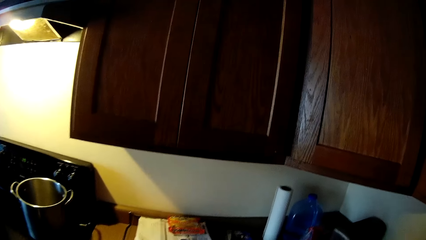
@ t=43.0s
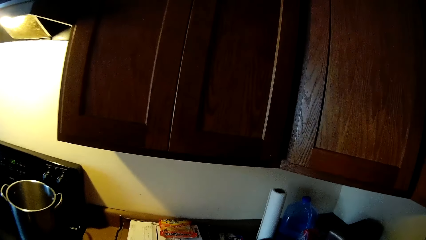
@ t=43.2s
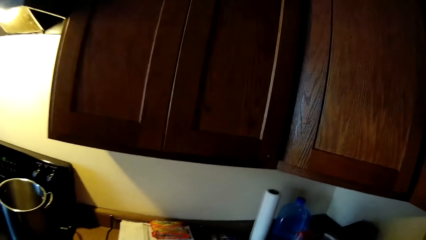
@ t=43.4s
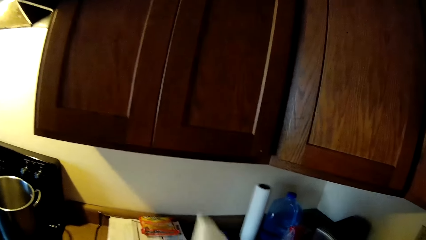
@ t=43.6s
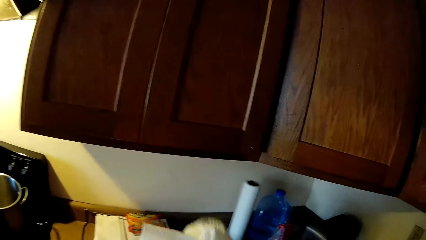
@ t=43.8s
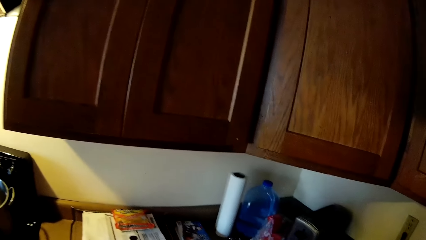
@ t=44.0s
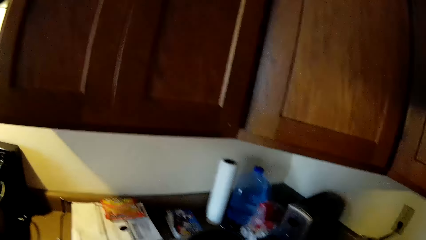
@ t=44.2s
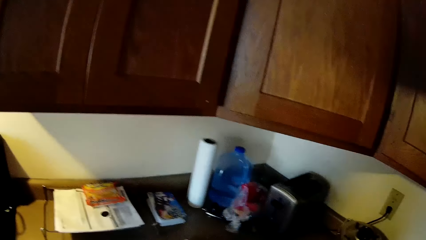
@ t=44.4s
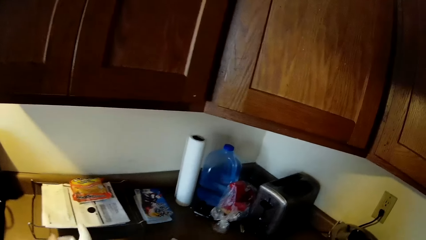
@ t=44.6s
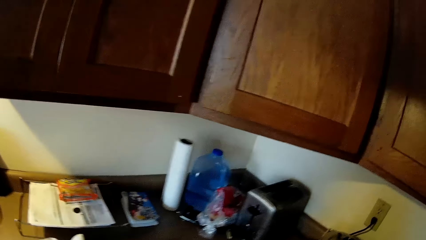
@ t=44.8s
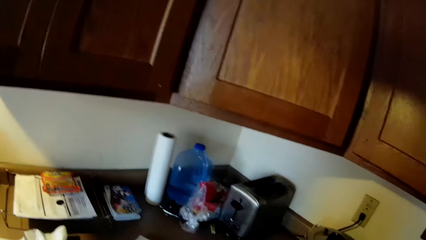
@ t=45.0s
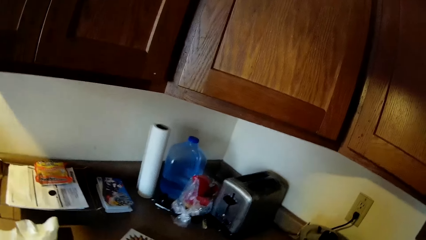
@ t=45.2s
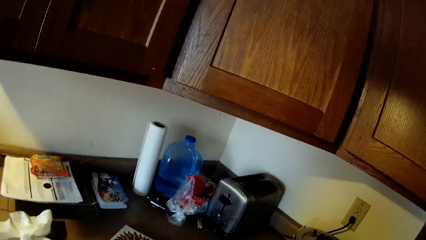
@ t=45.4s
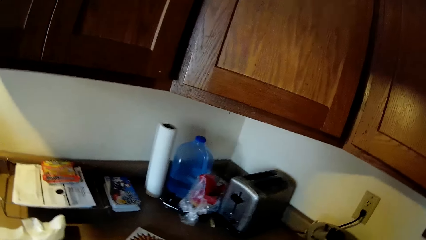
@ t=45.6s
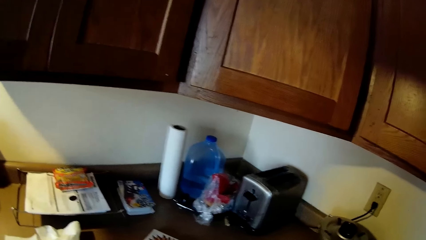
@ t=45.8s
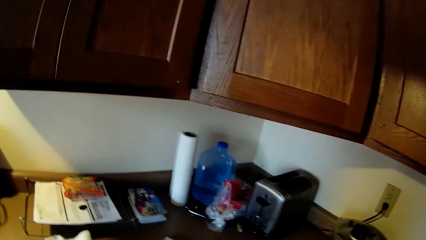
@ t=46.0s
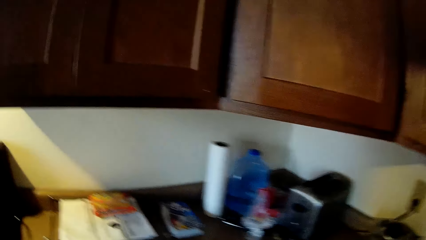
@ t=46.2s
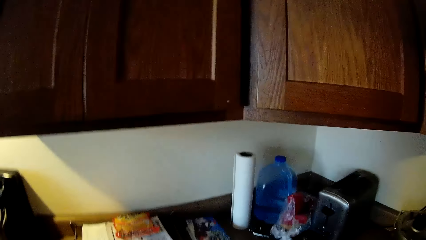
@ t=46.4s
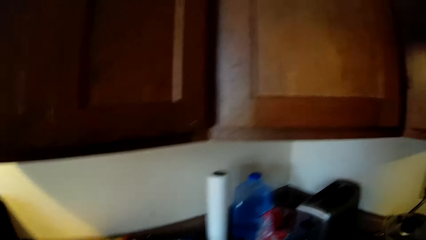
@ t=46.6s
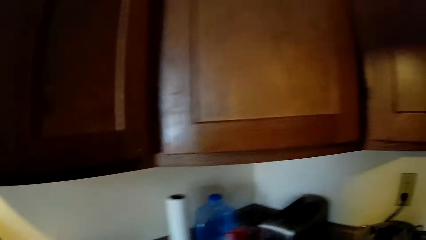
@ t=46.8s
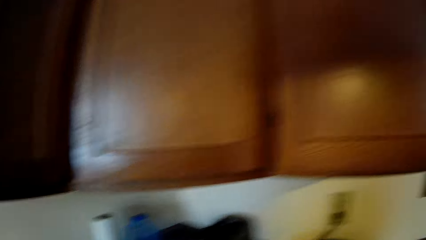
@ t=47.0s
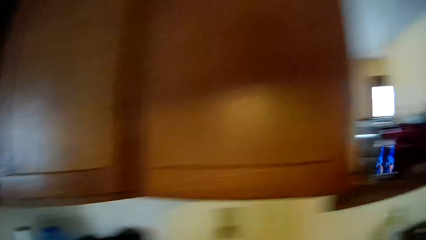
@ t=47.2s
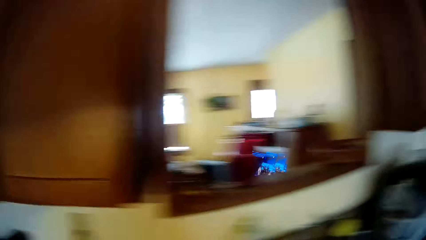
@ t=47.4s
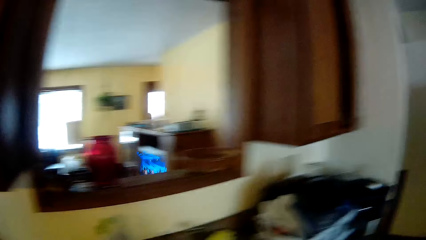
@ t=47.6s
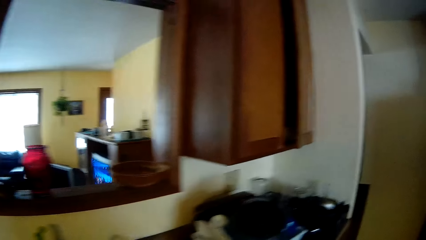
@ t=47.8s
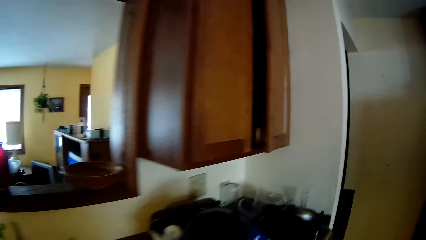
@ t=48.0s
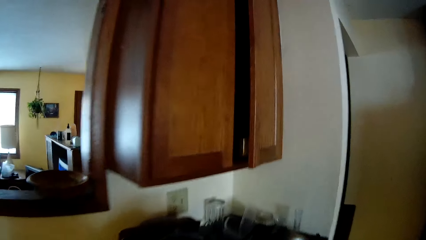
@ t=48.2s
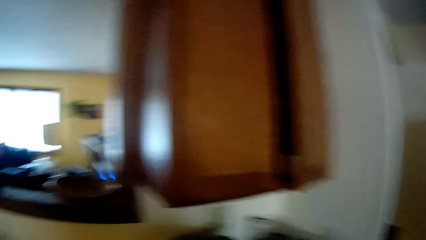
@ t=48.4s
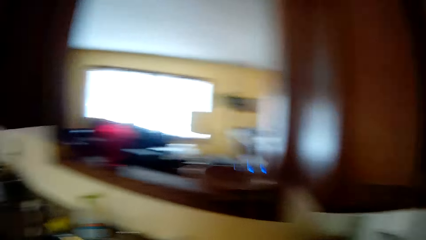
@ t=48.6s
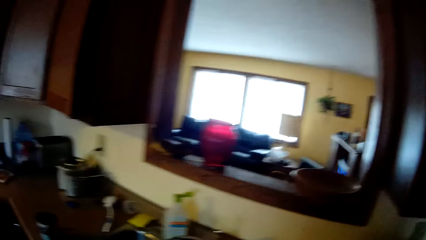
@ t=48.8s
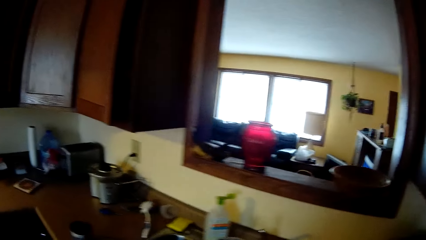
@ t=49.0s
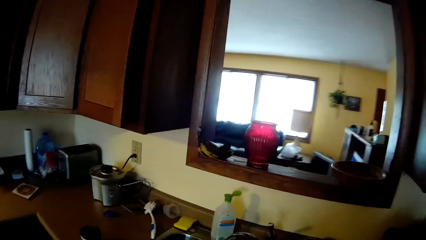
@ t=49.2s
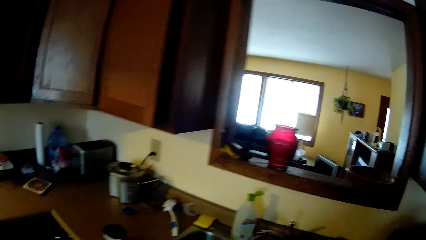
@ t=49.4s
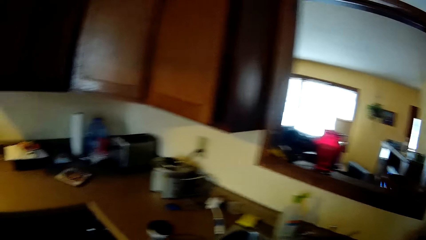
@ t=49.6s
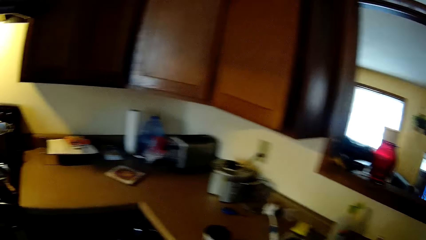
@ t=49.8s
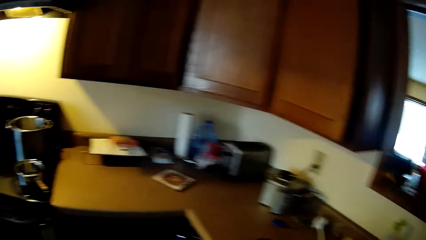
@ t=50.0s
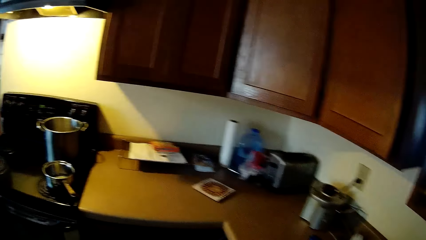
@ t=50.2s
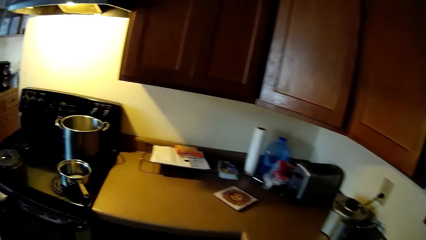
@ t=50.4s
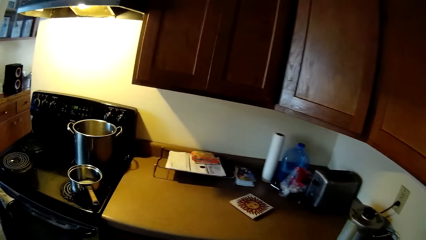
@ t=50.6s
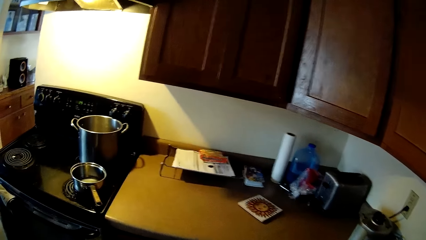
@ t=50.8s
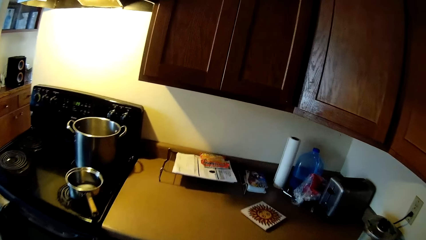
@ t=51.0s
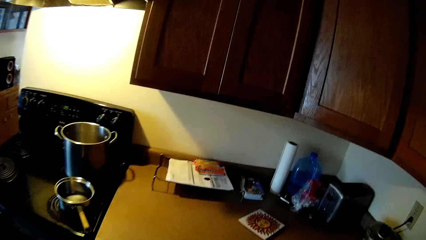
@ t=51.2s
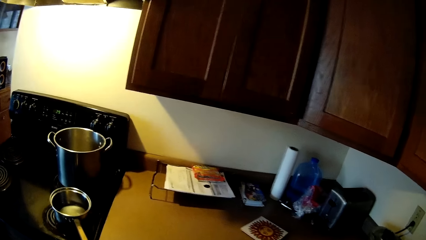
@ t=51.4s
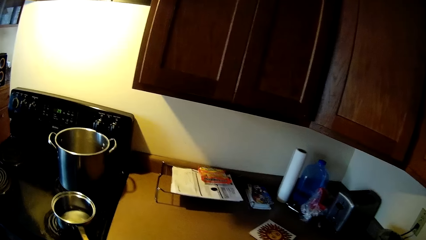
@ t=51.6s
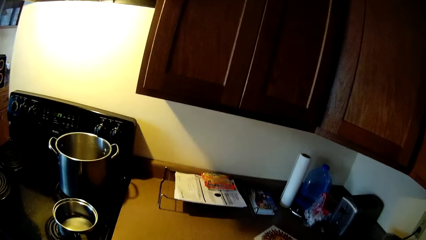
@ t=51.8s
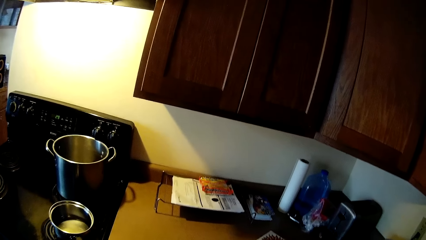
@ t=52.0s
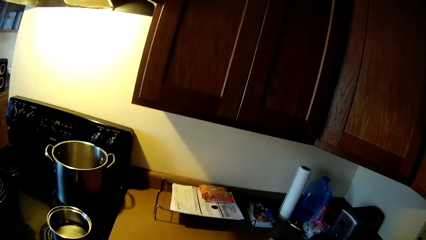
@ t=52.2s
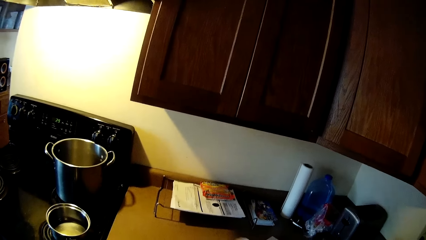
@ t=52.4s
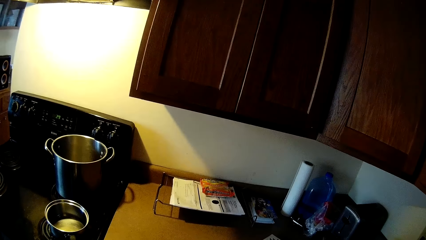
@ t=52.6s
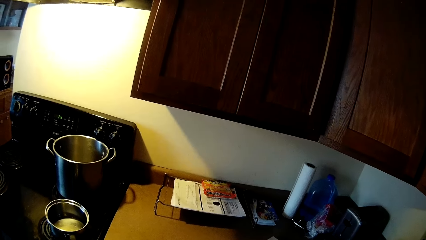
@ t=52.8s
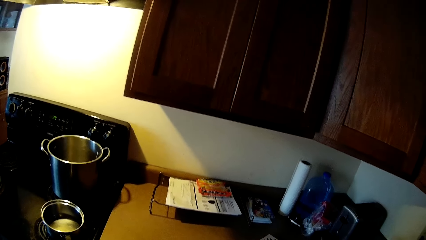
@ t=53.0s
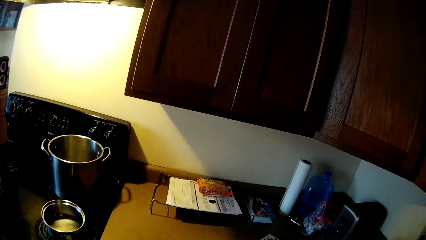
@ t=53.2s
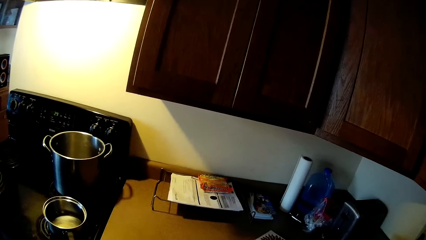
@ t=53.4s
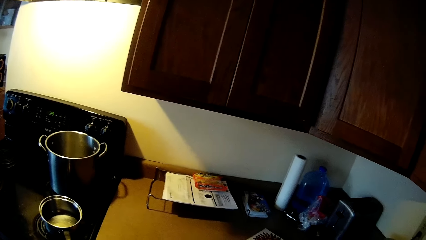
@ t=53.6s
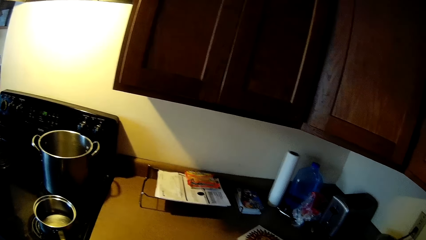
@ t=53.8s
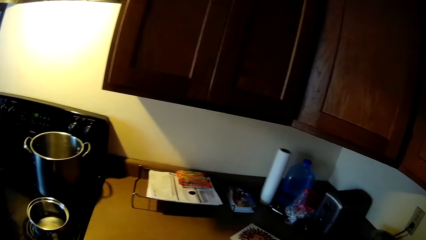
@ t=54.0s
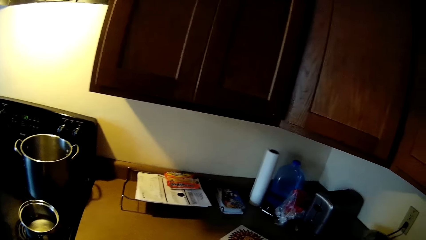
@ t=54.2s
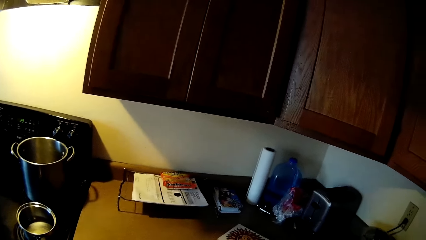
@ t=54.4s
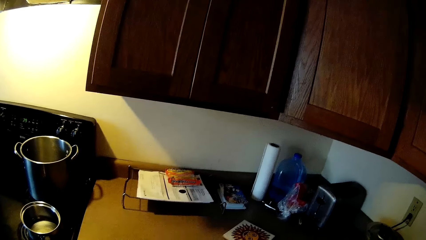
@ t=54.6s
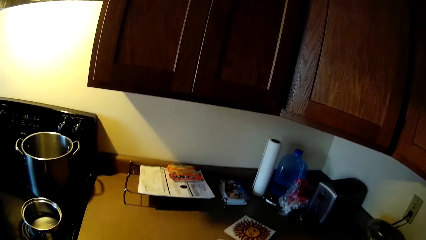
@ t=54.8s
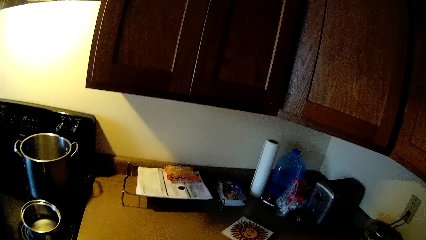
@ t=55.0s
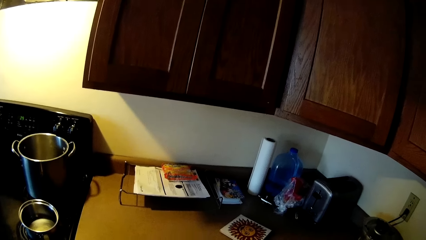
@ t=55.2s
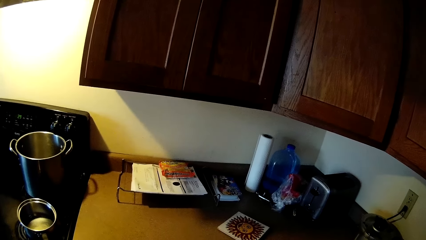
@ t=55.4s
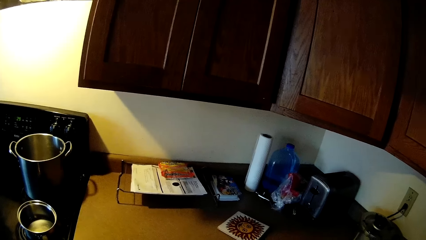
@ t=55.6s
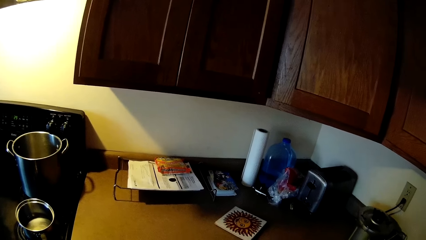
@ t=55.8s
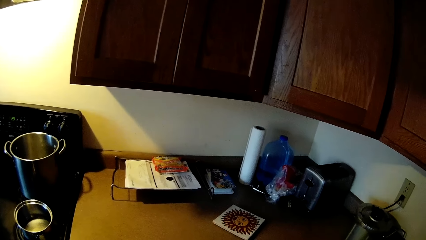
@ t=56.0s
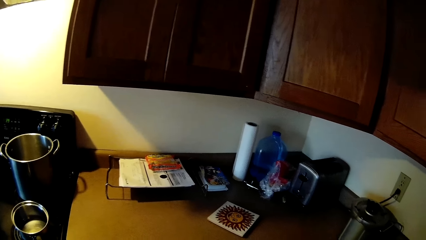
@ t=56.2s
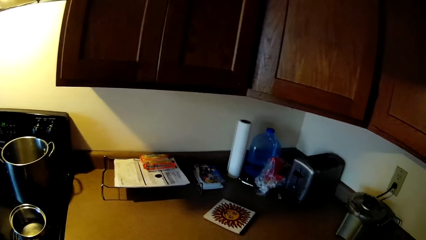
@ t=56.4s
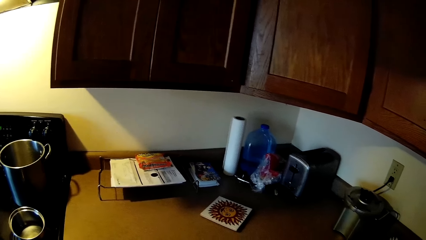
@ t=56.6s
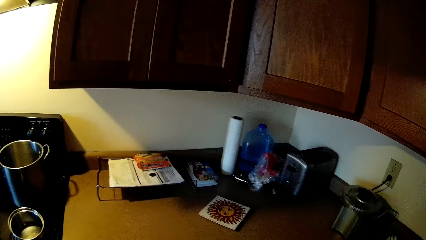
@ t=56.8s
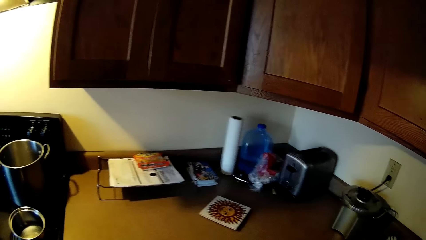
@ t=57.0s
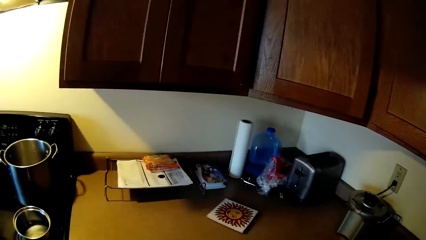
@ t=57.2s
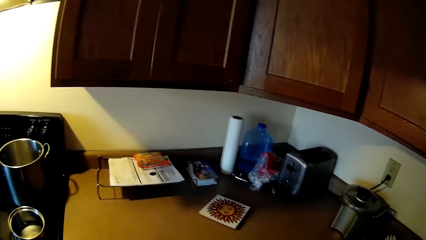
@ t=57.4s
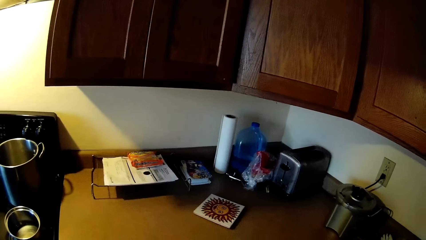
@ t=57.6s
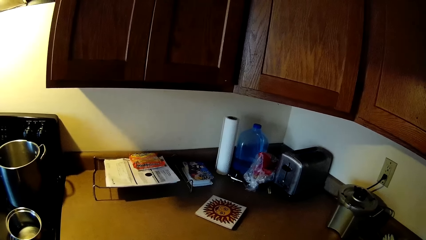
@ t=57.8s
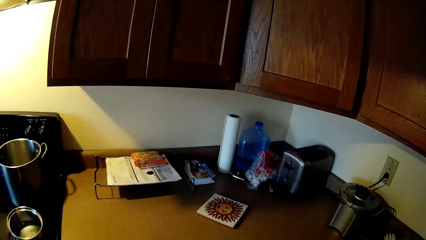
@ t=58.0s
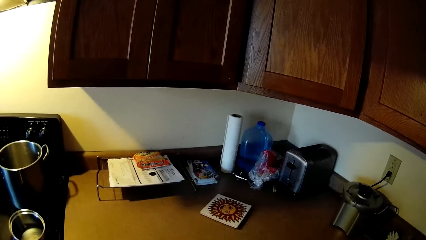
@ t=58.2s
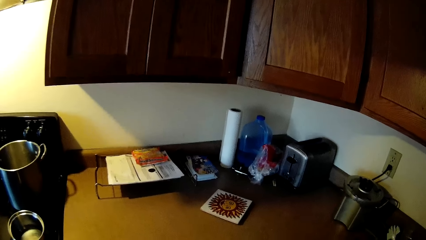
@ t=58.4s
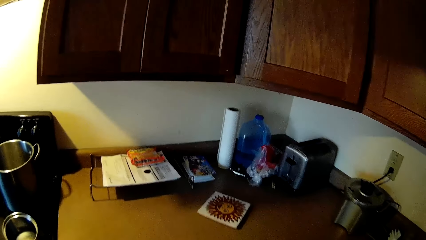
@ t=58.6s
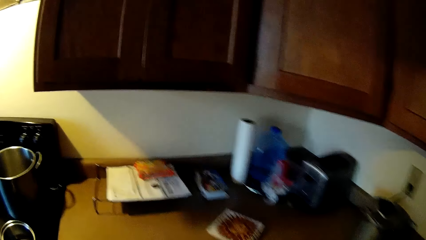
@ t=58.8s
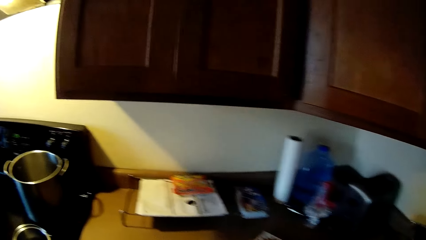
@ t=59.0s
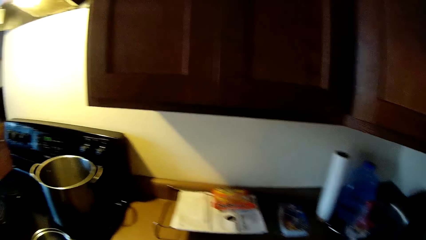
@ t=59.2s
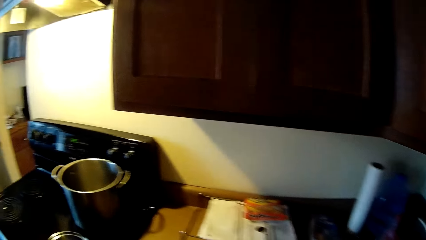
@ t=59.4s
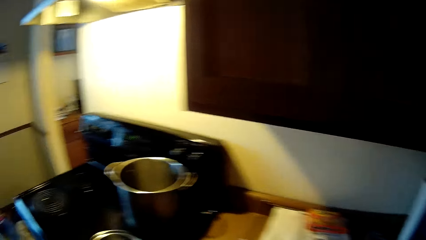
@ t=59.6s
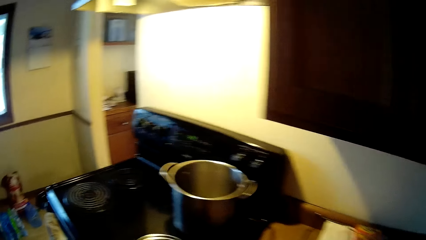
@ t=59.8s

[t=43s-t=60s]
The camera wearer drops a white cloth on a kitchen cabinet with his right hand.
